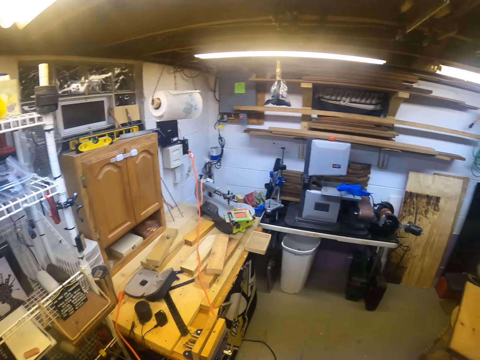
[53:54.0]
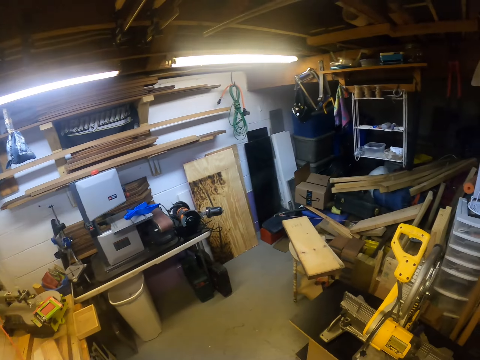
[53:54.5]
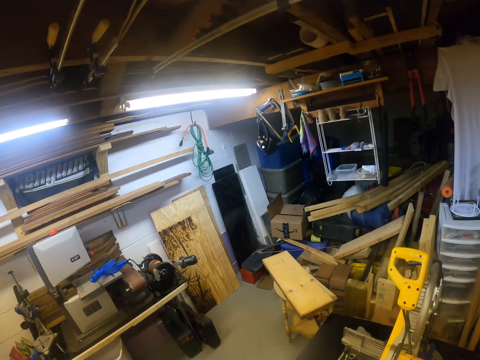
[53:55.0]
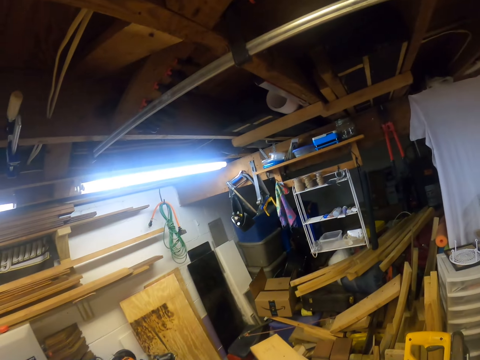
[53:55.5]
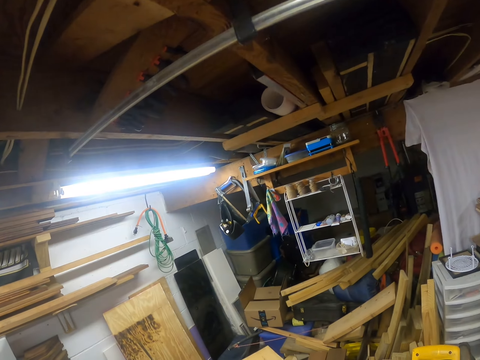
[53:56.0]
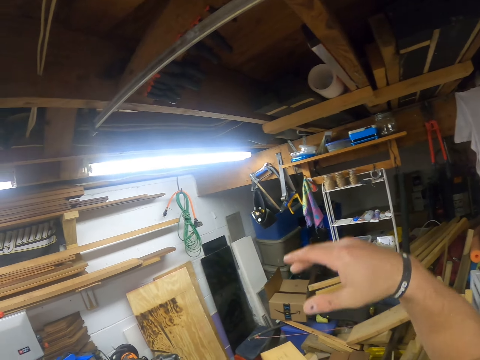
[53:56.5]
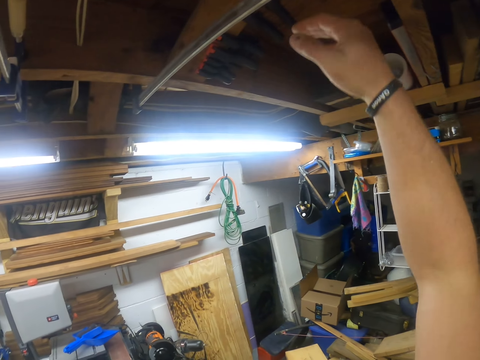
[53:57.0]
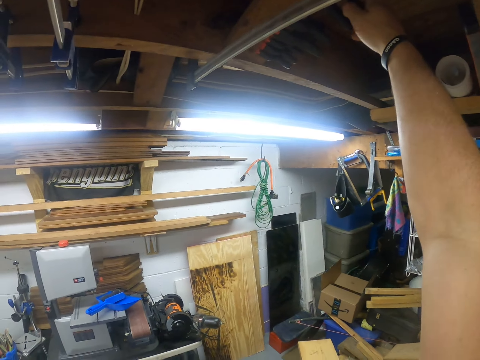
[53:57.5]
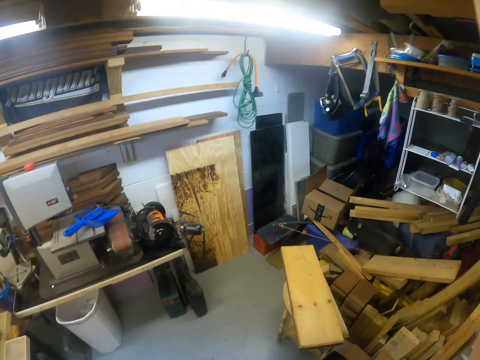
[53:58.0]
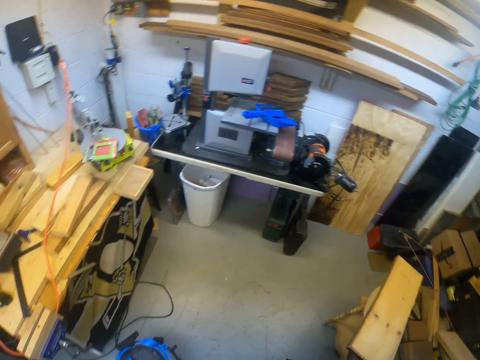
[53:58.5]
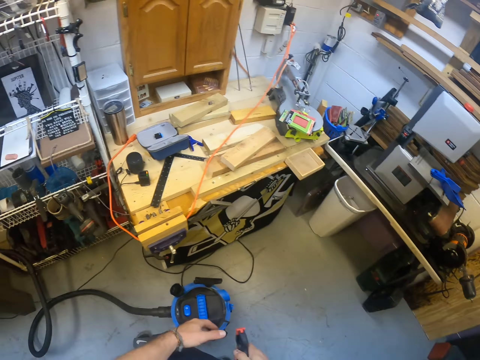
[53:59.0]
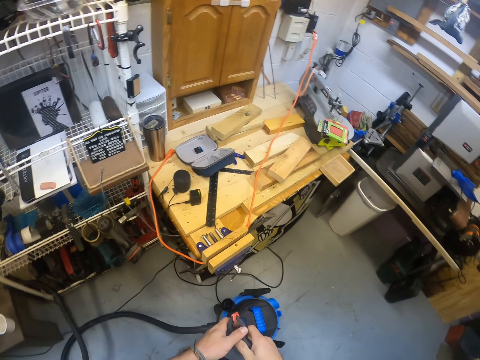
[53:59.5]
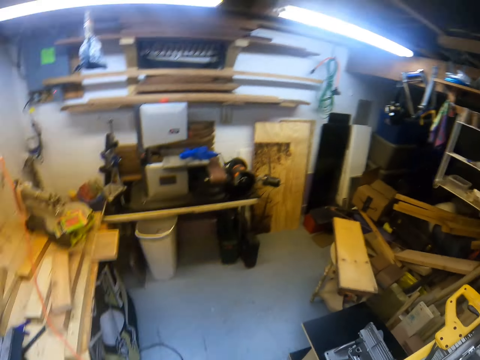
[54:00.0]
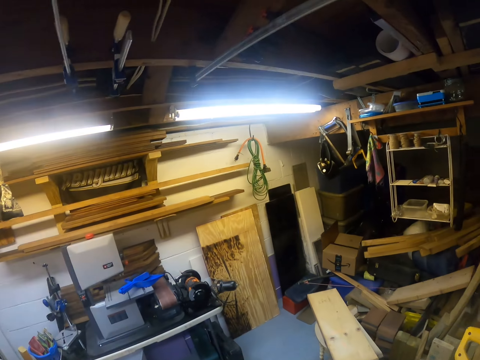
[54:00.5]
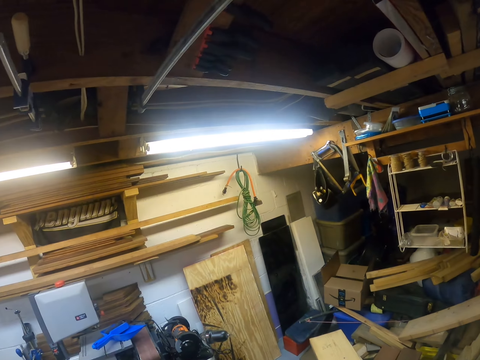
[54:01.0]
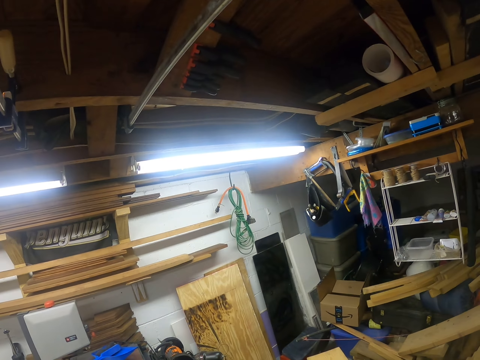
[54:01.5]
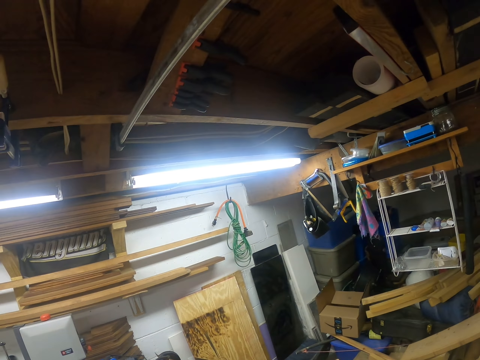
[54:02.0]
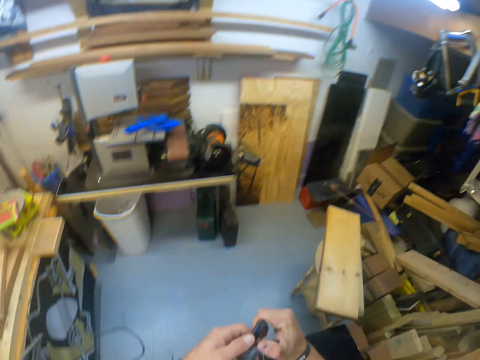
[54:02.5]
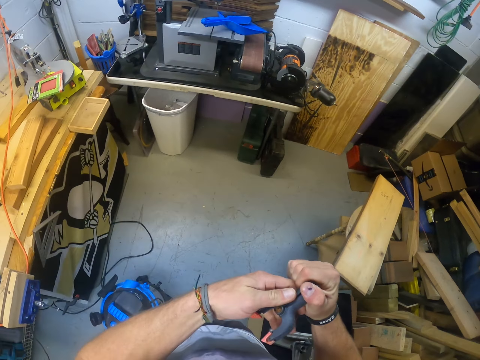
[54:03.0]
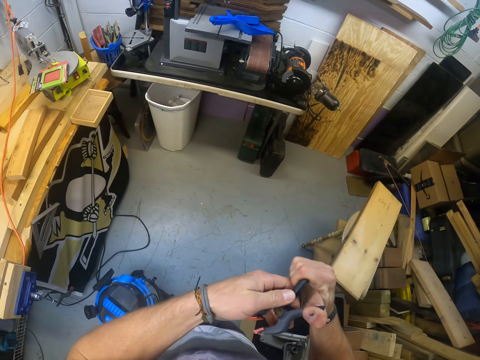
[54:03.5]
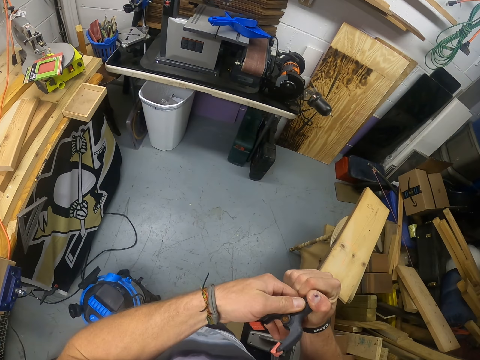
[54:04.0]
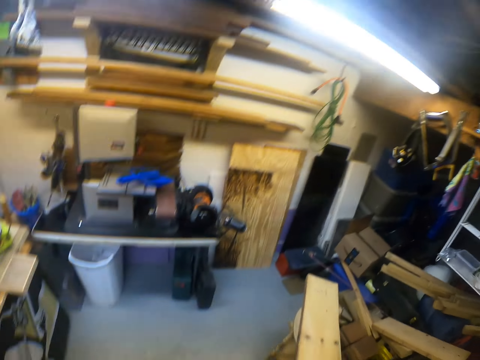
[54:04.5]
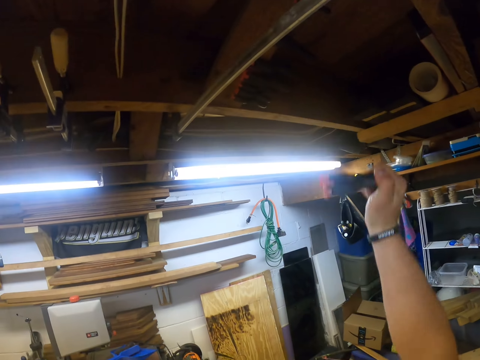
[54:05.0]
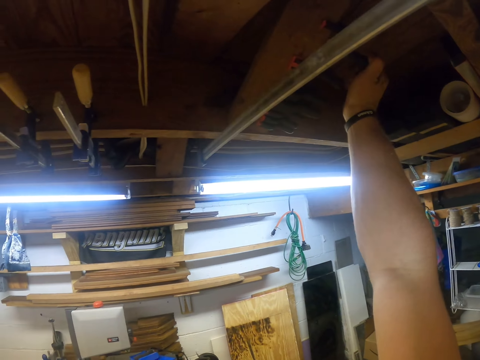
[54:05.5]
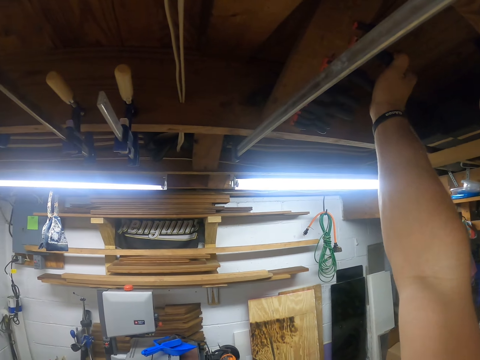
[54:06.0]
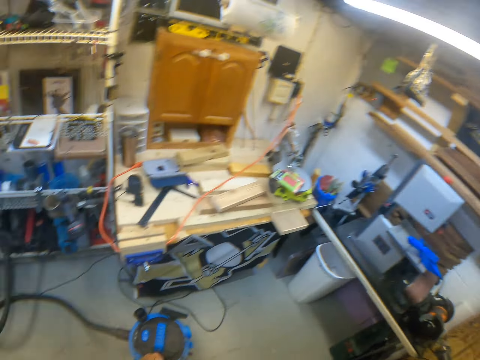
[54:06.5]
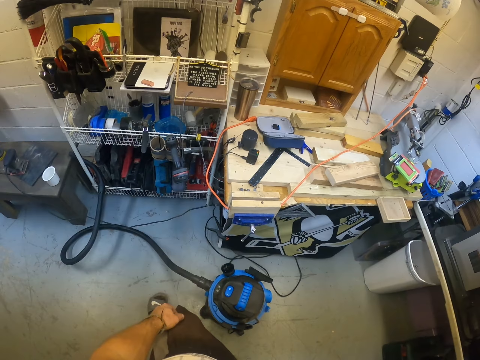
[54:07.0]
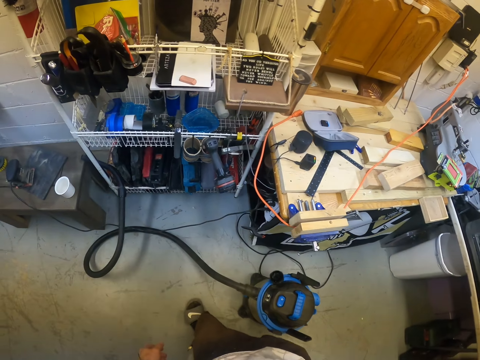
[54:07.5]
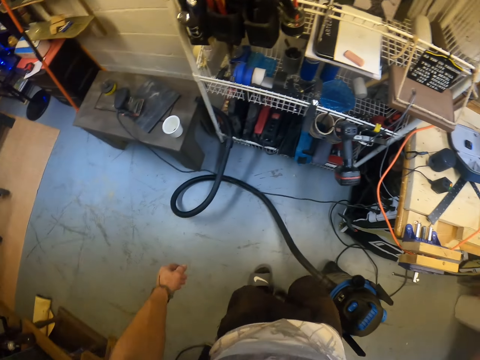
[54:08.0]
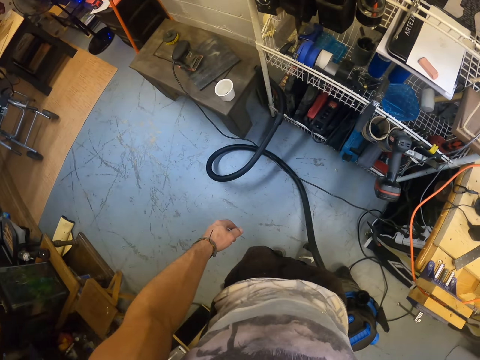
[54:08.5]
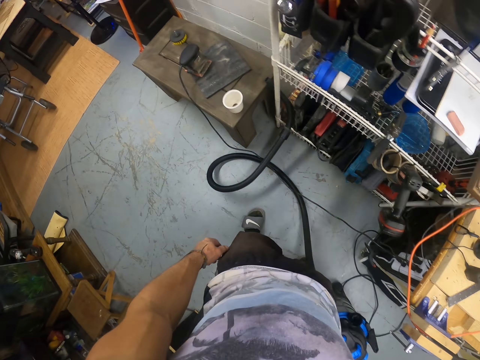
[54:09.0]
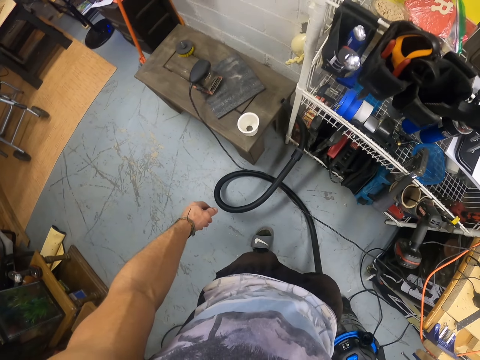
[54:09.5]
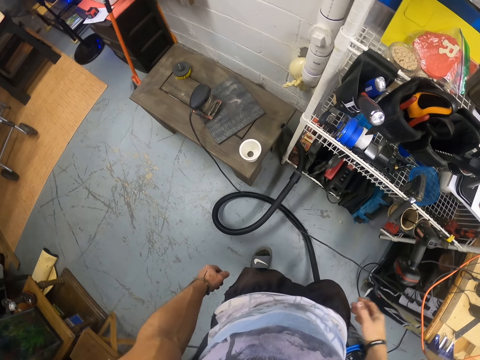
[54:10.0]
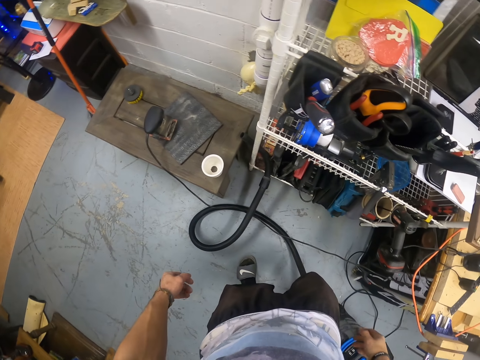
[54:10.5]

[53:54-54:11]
The camera wearer takes a clip from the roof of the workshop with his right hand. He operates the clip with his right hand. He touches something. He keeps the clip in the roof of the workshop with his right hand. He walks in the room.

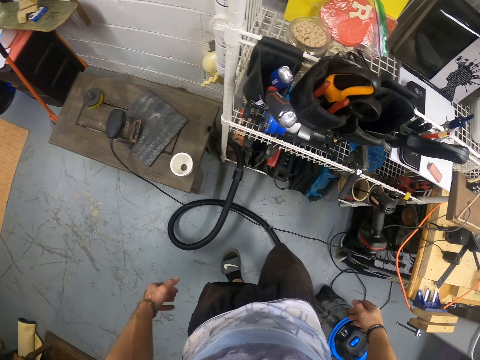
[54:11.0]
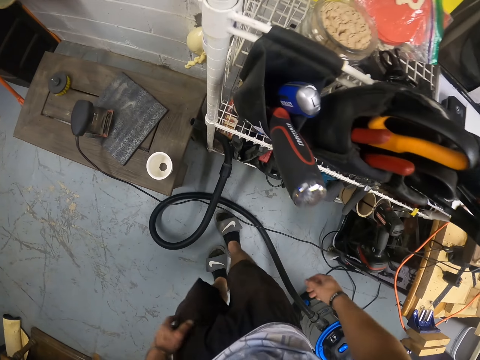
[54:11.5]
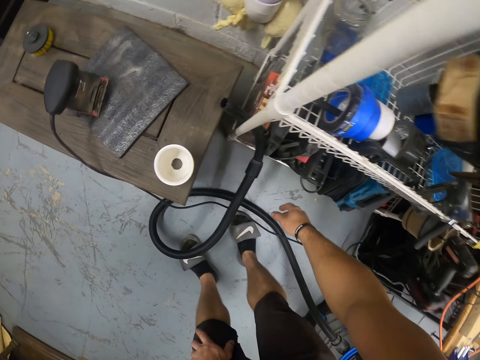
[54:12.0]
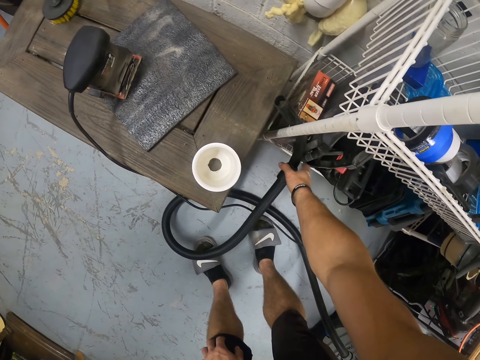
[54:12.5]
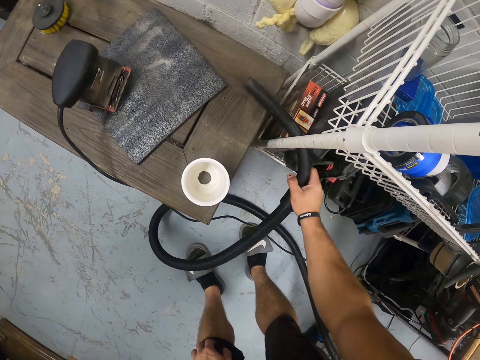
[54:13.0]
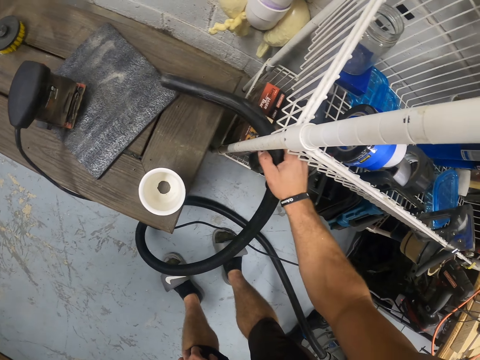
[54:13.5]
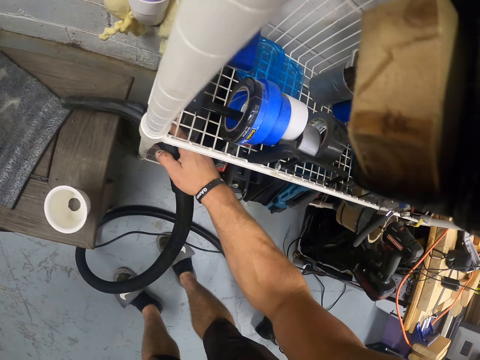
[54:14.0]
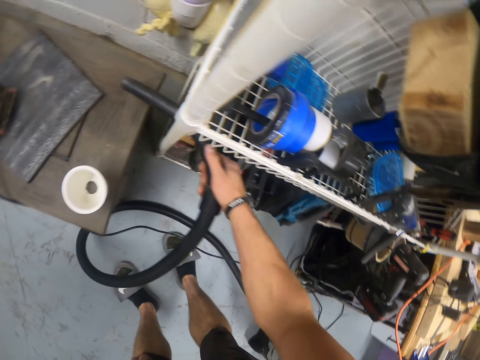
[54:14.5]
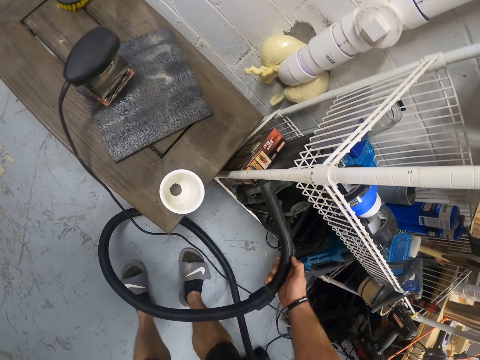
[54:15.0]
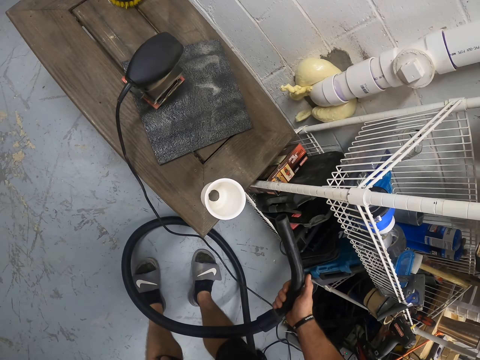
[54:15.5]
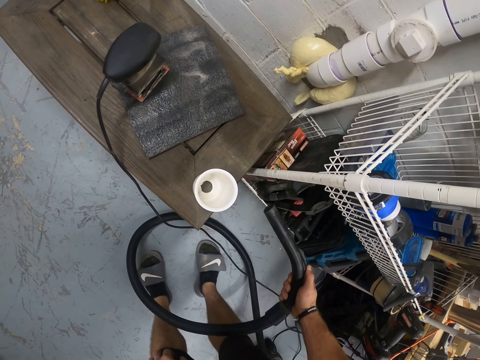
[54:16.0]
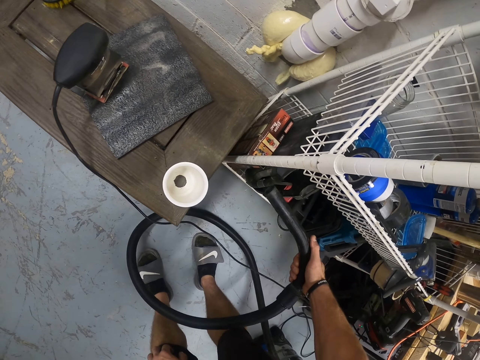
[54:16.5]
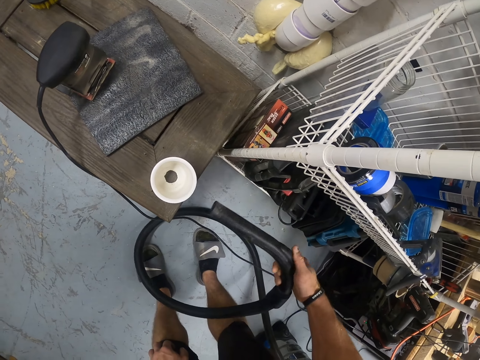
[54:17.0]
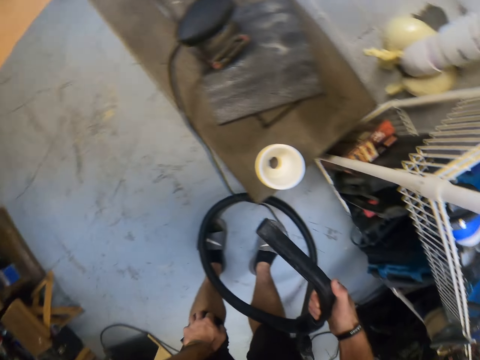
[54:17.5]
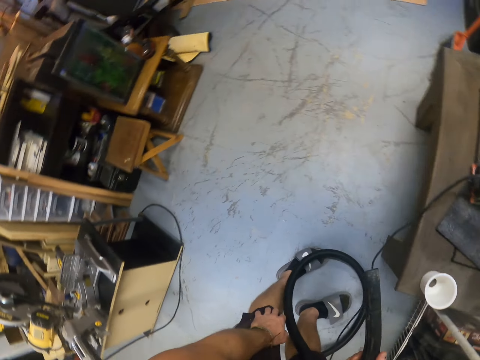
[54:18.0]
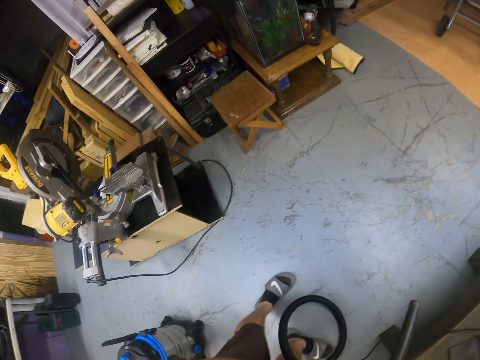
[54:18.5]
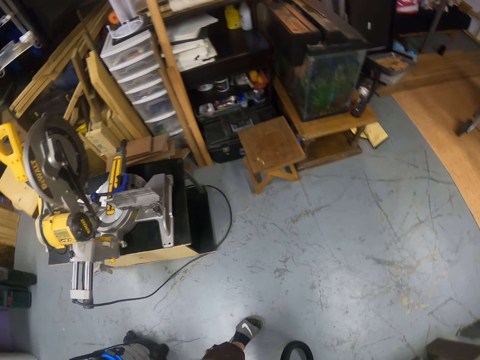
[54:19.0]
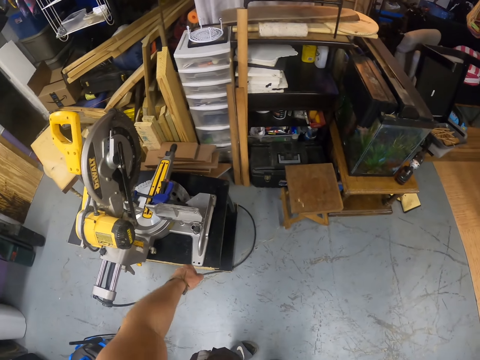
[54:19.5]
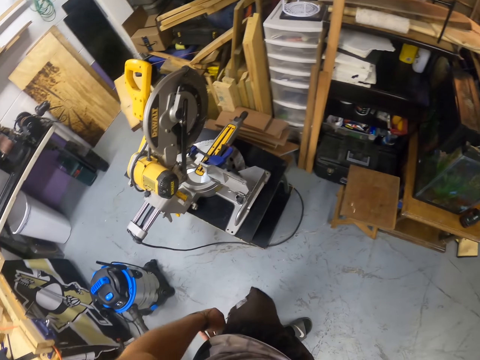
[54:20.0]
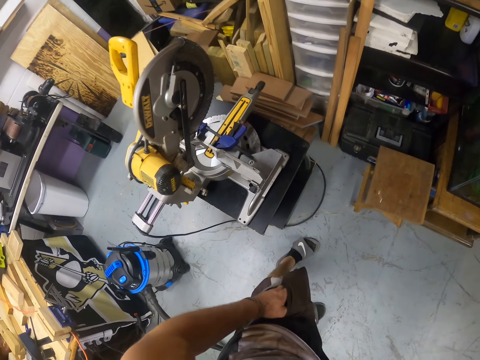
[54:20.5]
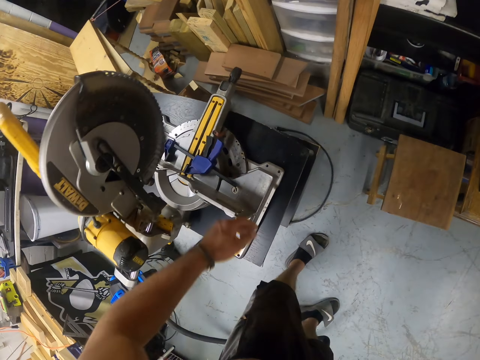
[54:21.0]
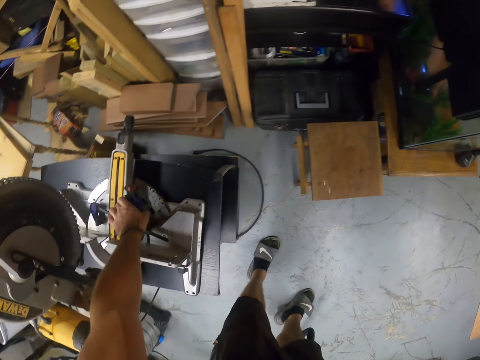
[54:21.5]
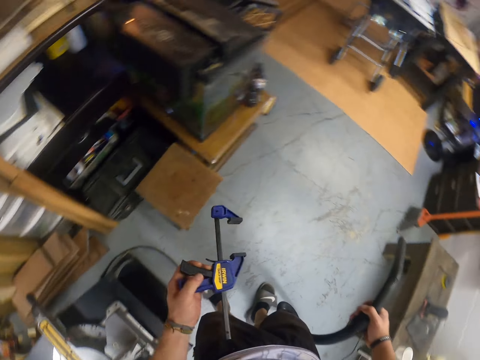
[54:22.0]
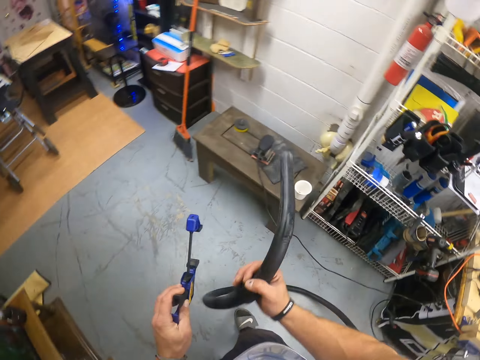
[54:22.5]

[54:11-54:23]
The camera wearer takes the hose from the table with his right hand. He moves around. He picks a clamp tool from an electric saw machine with his left hand.
